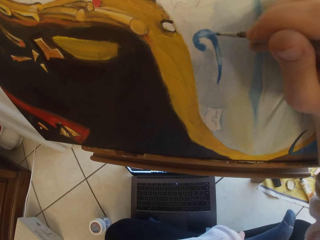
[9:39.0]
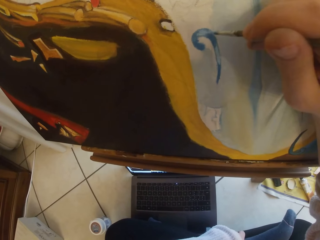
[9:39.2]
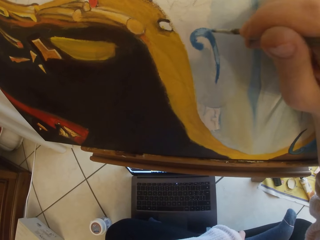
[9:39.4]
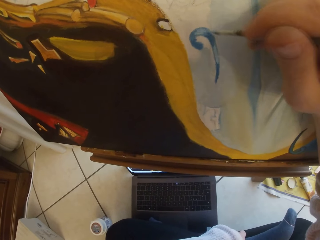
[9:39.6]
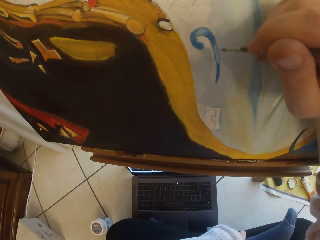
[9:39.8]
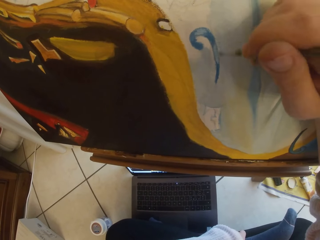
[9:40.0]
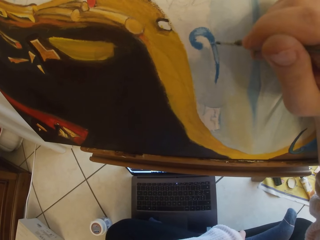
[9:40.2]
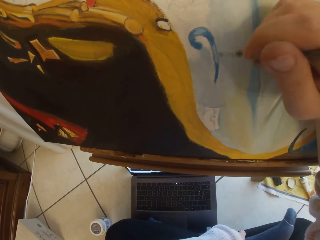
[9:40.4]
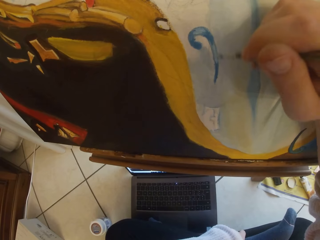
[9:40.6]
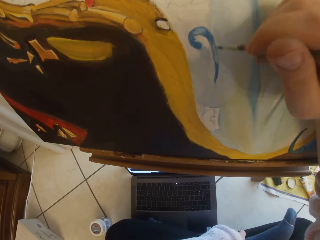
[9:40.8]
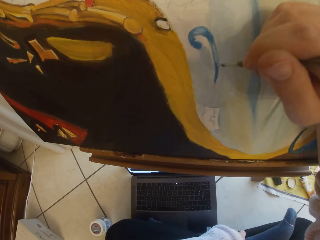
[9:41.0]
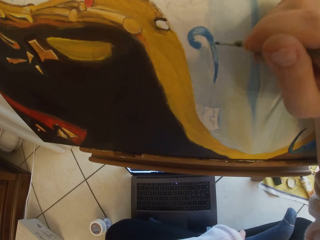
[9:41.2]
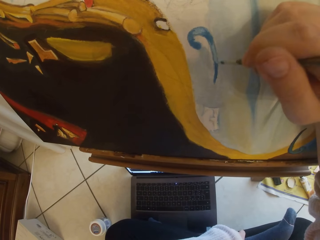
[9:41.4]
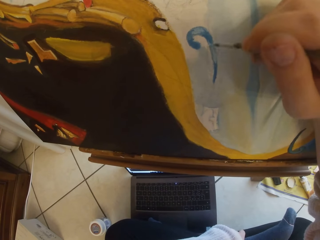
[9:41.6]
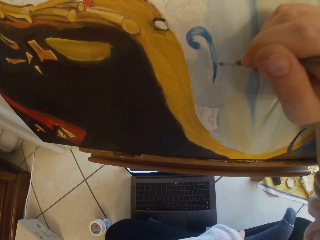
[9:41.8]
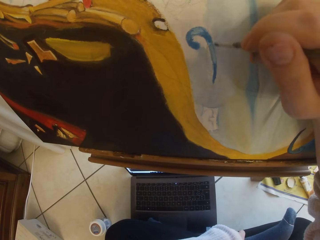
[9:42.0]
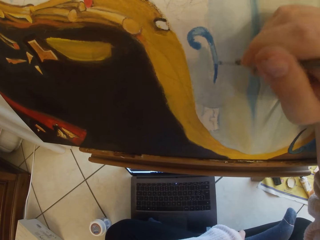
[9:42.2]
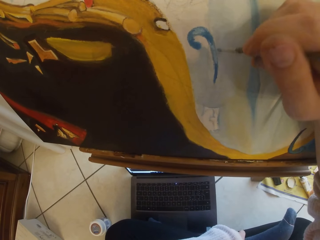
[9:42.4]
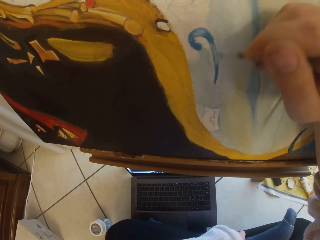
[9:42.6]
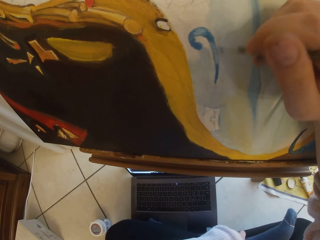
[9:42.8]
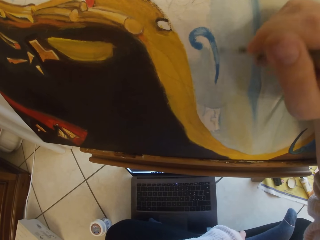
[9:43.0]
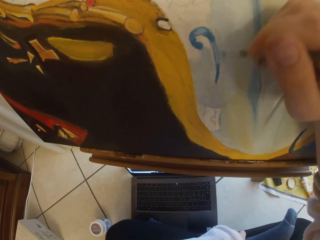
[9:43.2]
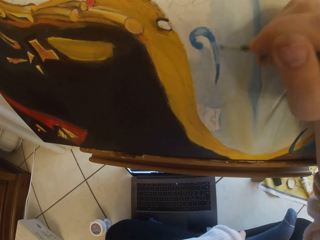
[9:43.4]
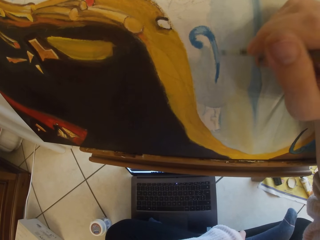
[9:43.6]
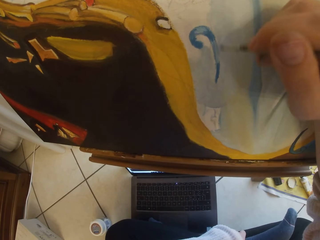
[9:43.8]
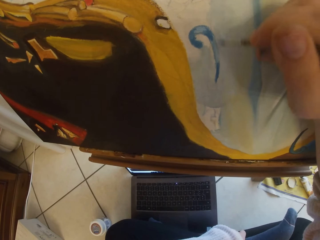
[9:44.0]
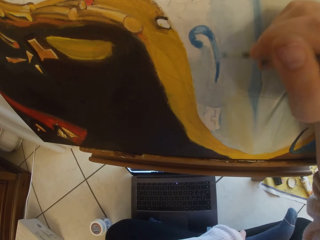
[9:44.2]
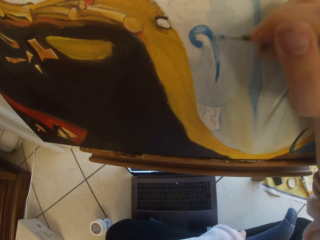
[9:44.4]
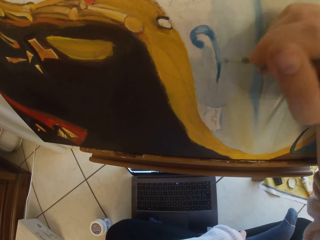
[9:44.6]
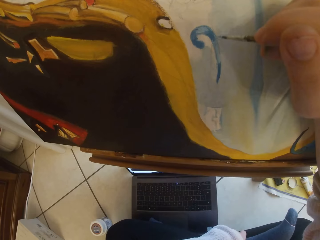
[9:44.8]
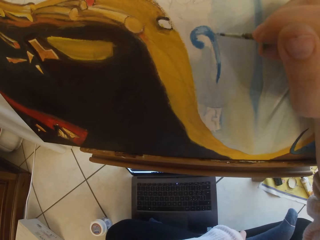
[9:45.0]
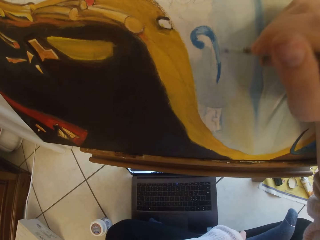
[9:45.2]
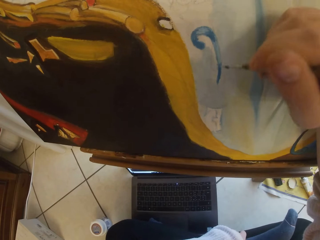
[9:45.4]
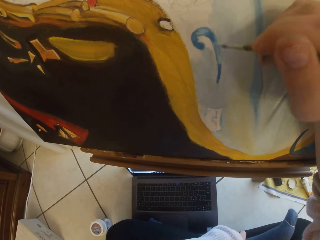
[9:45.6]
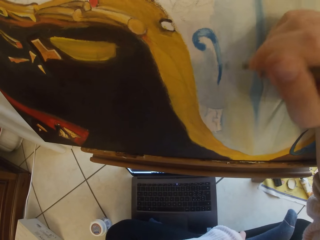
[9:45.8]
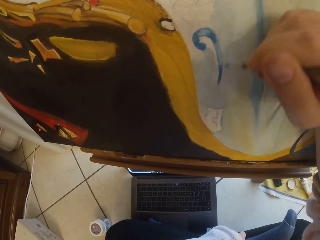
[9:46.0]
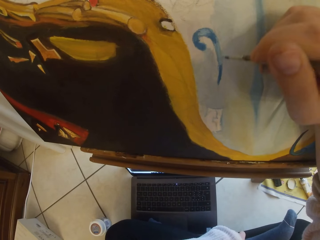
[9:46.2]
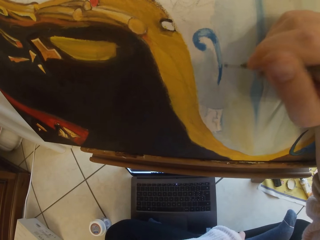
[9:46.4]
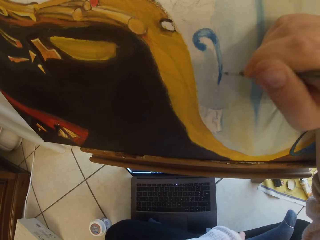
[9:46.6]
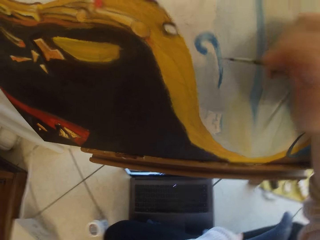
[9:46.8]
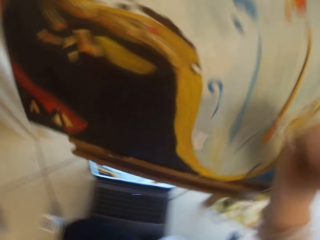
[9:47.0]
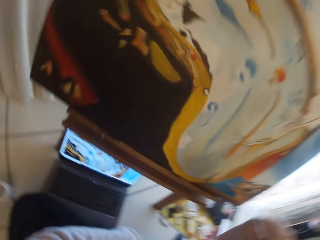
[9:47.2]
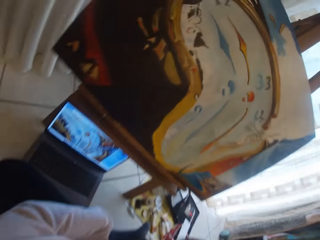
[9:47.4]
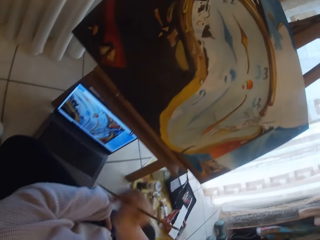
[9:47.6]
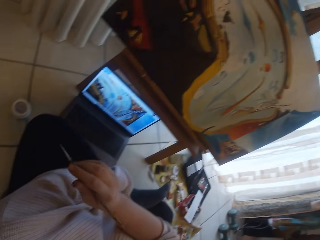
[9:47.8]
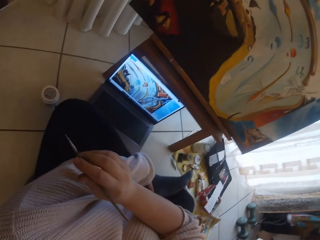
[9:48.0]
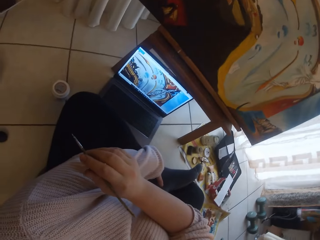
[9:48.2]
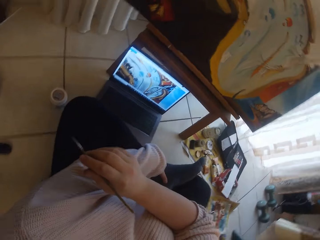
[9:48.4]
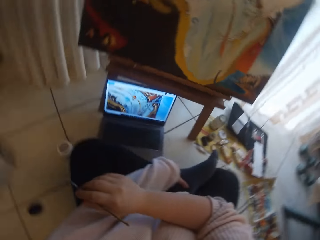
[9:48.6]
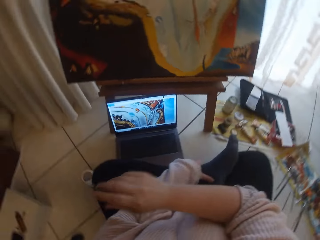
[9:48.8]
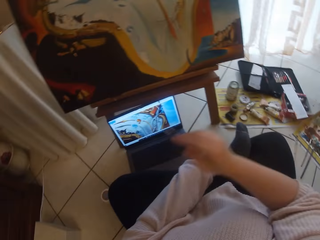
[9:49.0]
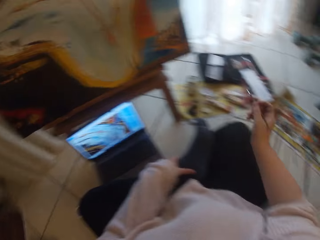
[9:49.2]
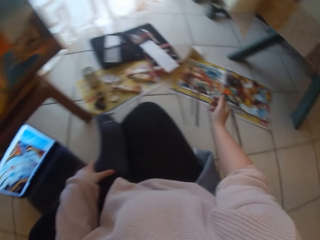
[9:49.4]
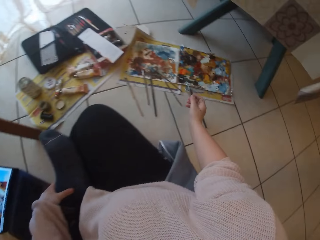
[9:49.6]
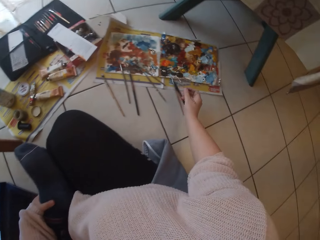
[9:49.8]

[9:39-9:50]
The camera wearer removes the brush from the painting.

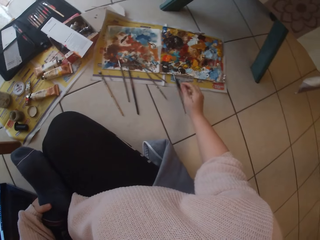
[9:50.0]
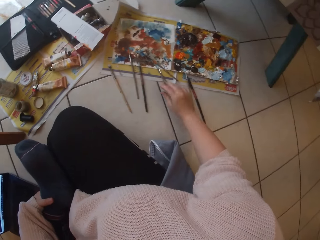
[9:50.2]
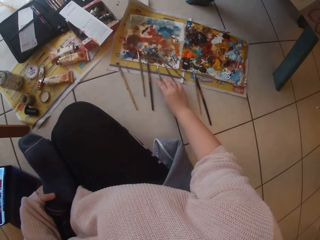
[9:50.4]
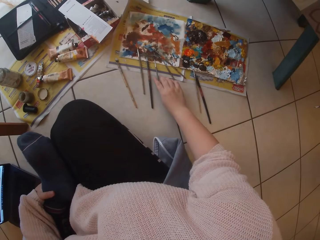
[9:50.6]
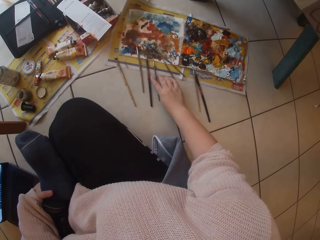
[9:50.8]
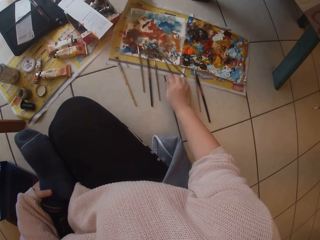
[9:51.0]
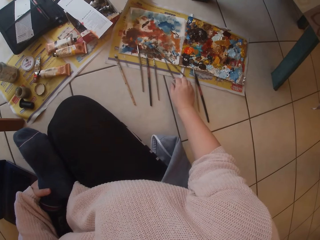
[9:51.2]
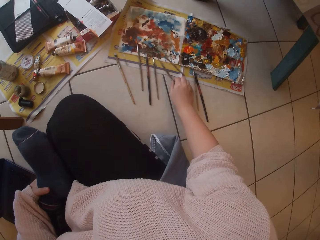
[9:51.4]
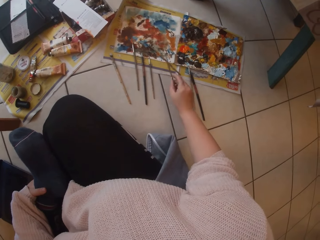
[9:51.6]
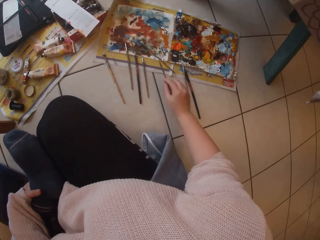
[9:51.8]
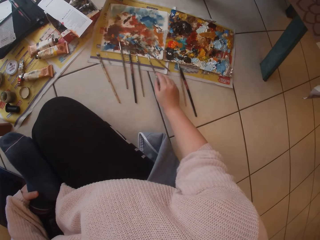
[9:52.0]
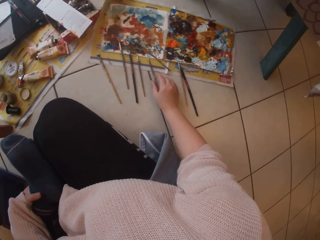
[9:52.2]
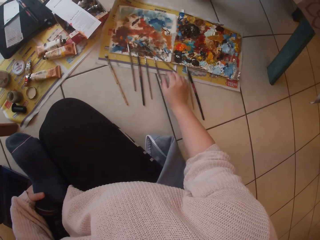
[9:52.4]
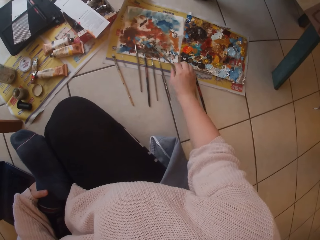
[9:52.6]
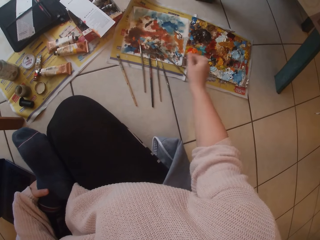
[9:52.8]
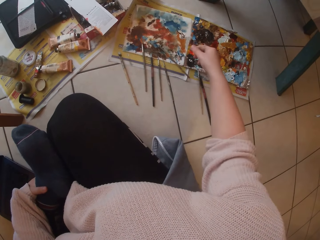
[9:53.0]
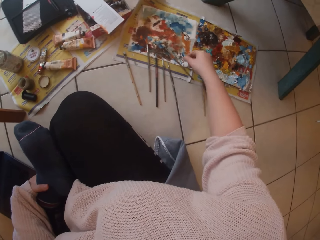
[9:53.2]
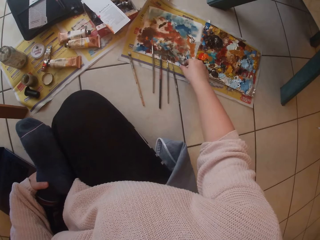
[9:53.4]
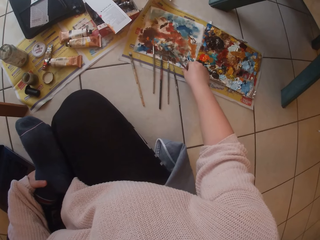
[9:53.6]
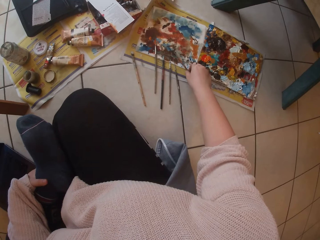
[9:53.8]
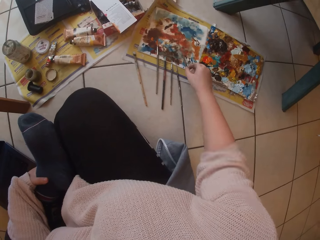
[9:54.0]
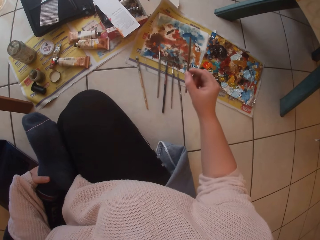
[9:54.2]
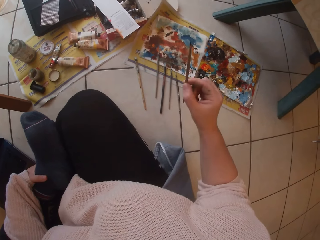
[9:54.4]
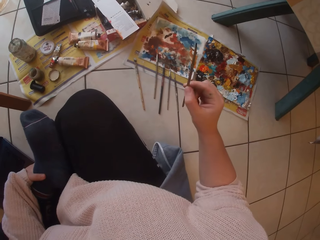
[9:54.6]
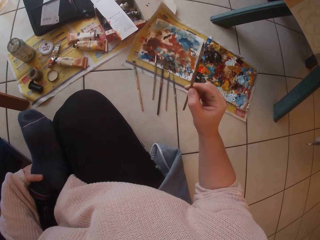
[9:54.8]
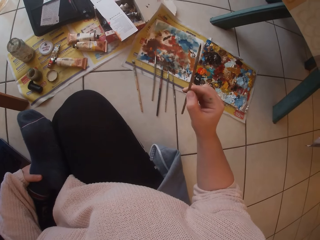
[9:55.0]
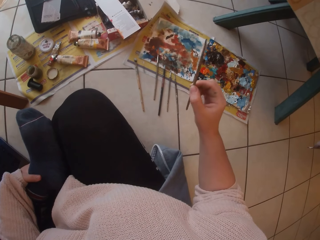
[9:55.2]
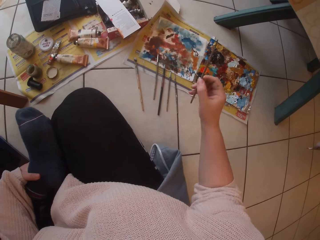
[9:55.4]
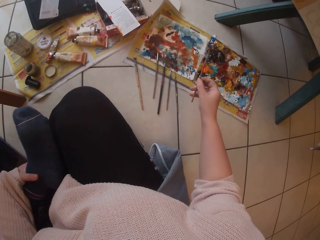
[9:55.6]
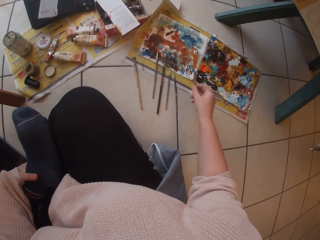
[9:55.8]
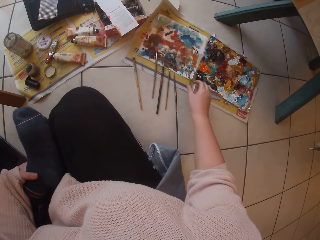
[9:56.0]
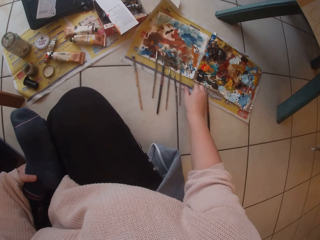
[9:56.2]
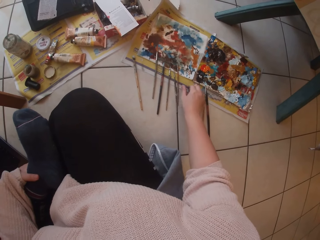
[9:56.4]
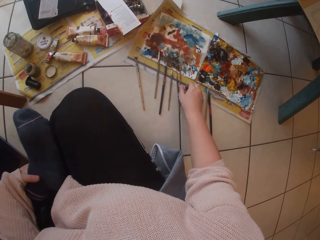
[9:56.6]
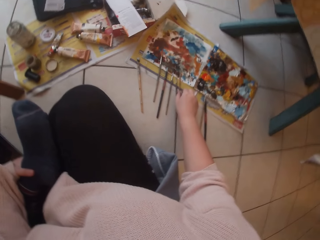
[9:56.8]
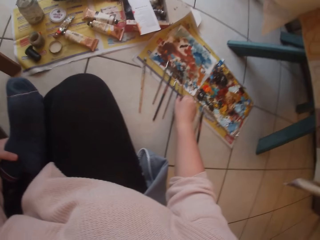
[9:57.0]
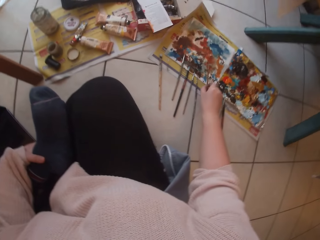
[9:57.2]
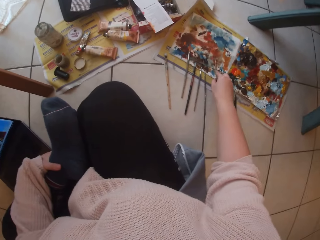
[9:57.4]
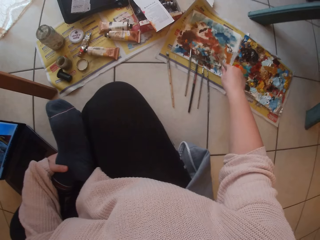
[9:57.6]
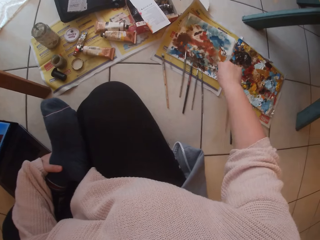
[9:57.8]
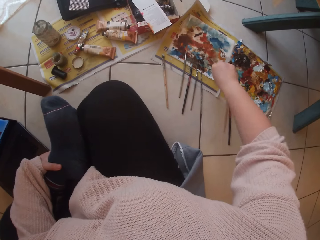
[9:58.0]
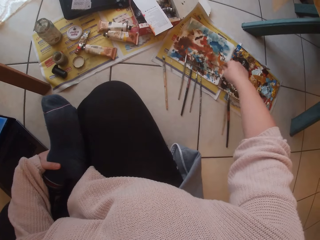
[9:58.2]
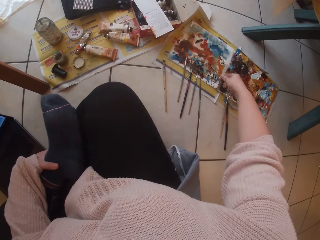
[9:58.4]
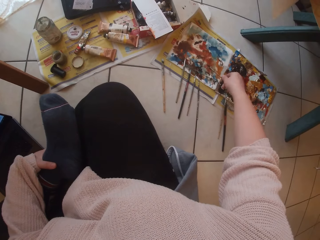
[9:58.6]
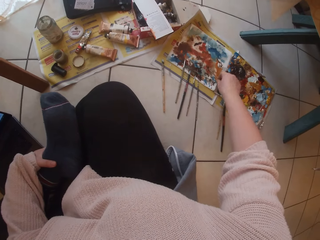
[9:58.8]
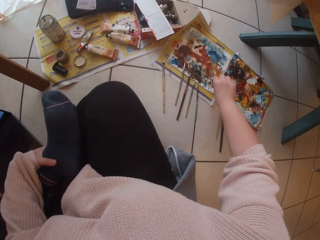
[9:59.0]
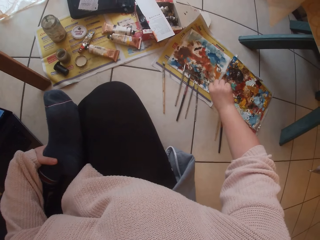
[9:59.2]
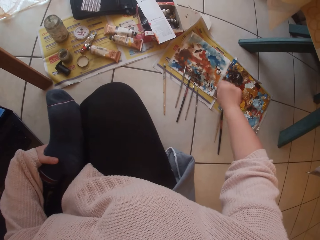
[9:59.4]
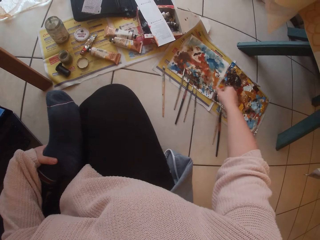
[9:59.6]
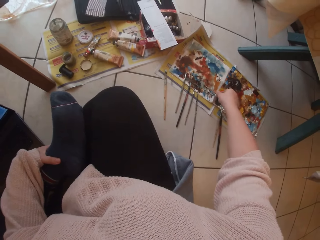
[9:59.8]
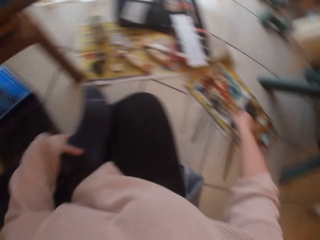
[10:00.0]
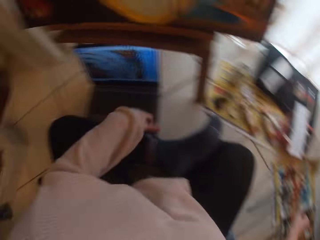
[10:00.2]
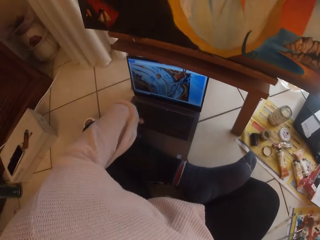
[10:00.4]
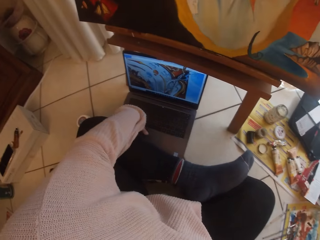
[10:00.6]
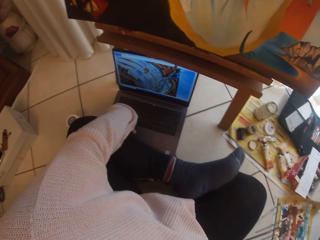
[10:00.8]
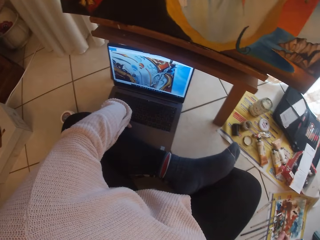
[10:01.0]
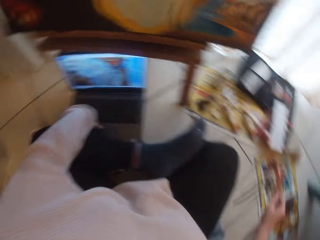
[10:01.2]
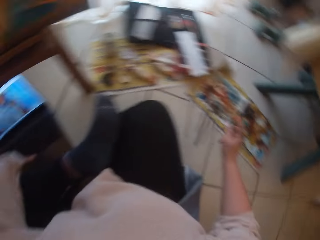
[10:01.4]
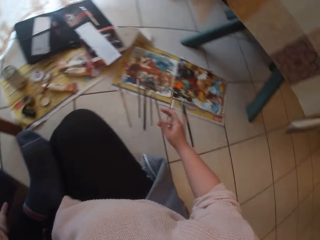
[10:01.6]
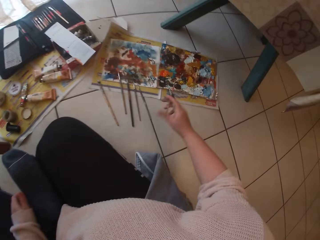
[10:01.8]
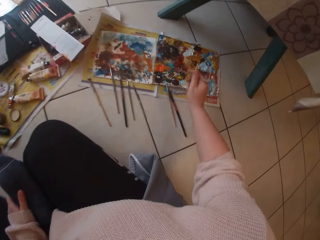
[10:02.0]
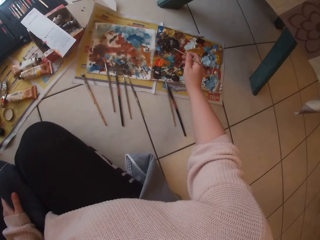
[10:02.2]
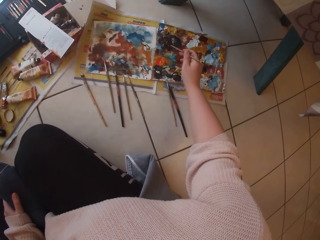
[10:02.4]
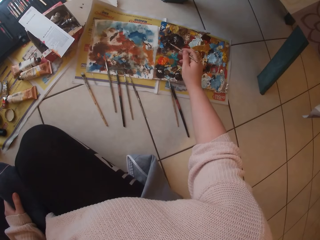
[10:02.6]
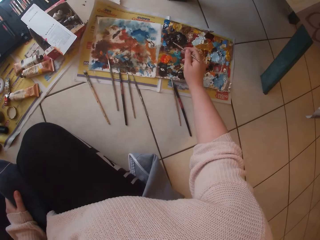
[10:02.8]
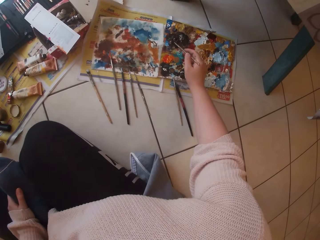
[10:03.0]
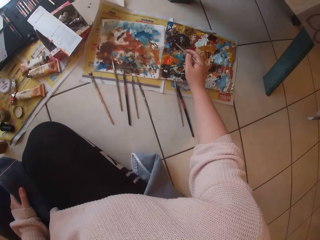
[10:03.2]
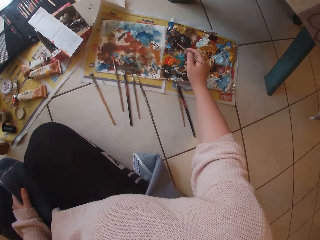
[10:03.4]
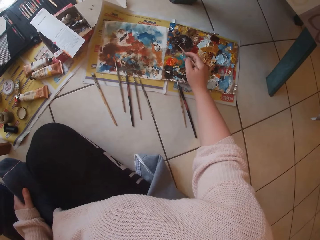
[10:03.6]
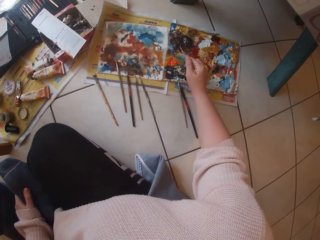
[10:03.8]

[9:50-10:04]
The camera wearer drops the paintbrush in her right hand on the cloth on the ground. She picks the paintbrush from the cloth on the ground with her right hand. She drops the paintbrush in her right hand on the cloth on the ground. She picks the paintbrush from the cloth on the ground with her right hand. She drops the paintbrush in her right hand on the cloth on the ground. She picks the paintbrush from the cloth on the ground with her right hand. She presses the tip of the paintbrush on the cloth on the ground with her right hand. She uses the laptop on the ground with her left hand. She scoops paint from the pallet on the ground with the paintbrush in her right hand.
